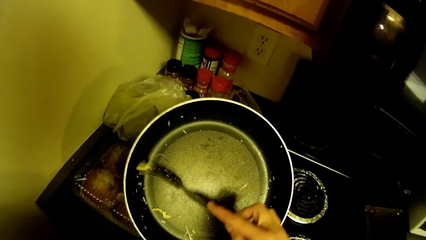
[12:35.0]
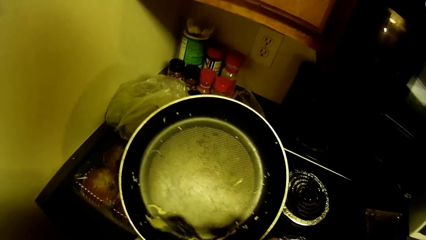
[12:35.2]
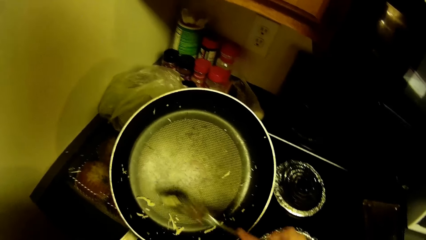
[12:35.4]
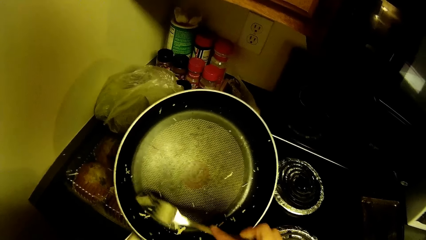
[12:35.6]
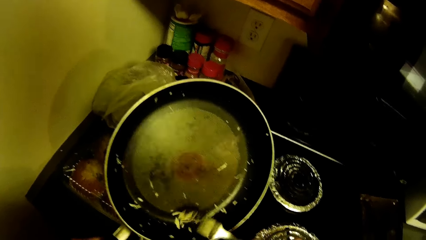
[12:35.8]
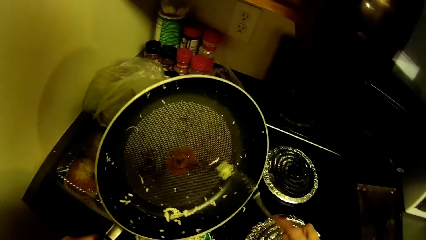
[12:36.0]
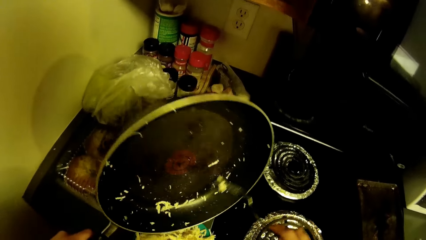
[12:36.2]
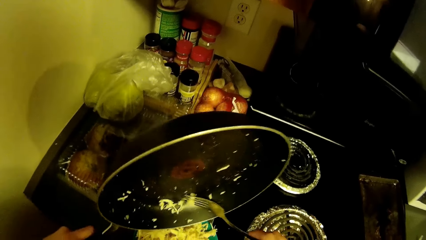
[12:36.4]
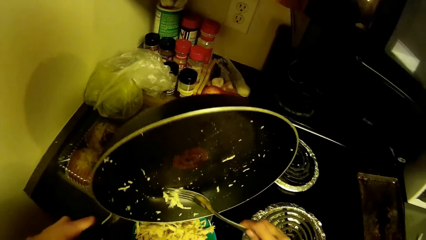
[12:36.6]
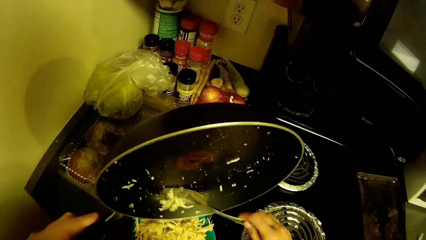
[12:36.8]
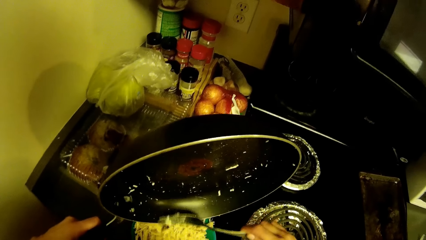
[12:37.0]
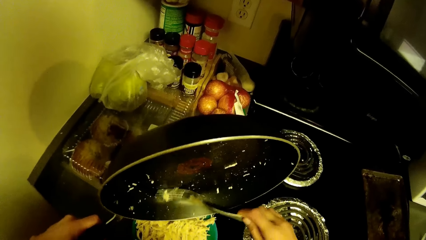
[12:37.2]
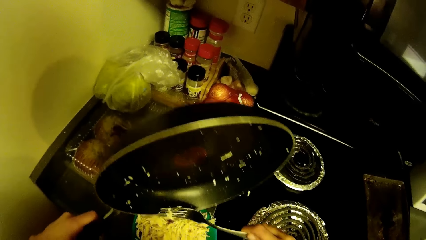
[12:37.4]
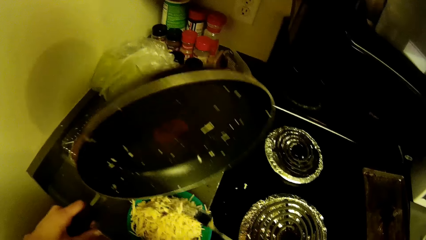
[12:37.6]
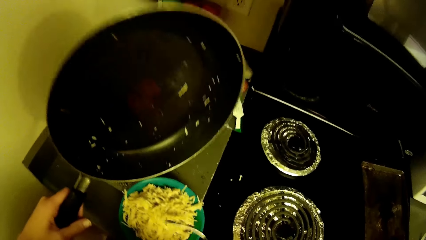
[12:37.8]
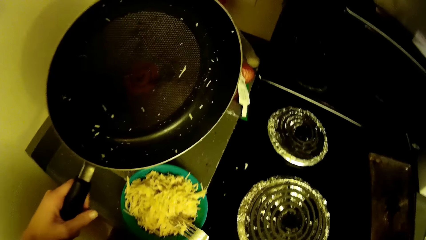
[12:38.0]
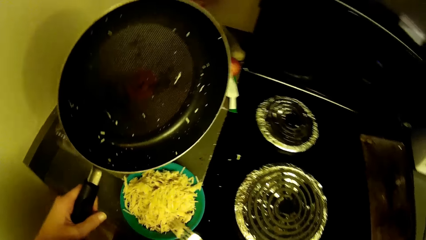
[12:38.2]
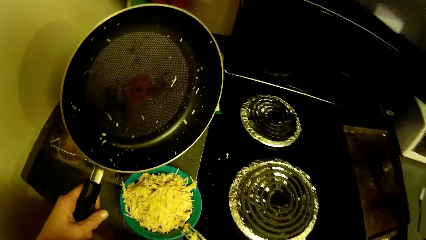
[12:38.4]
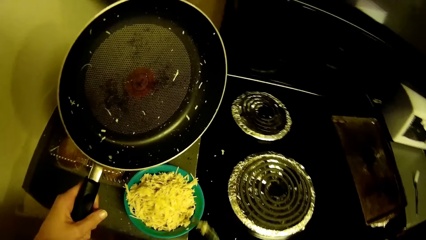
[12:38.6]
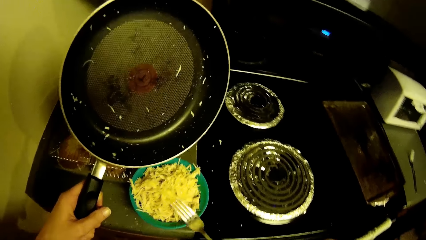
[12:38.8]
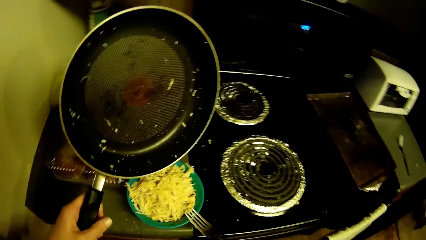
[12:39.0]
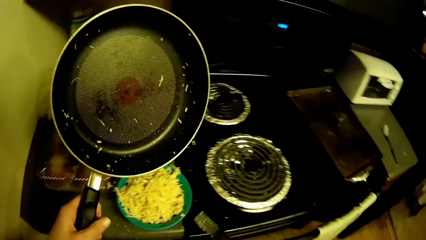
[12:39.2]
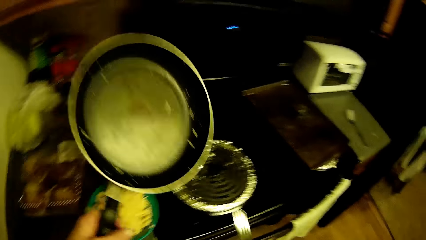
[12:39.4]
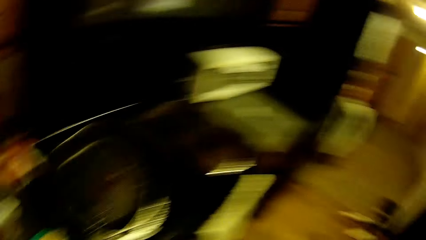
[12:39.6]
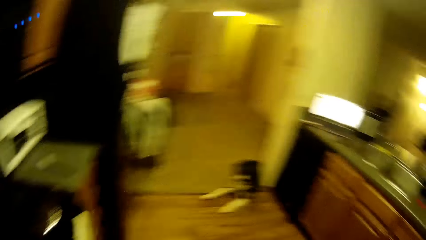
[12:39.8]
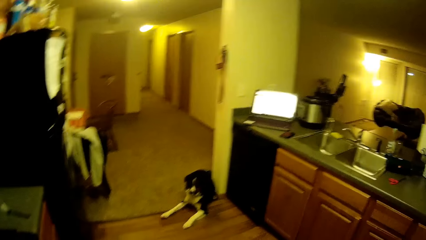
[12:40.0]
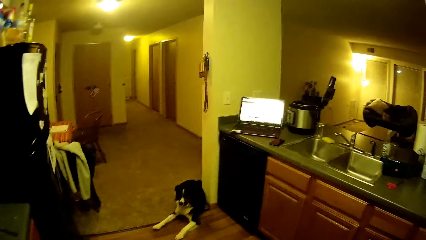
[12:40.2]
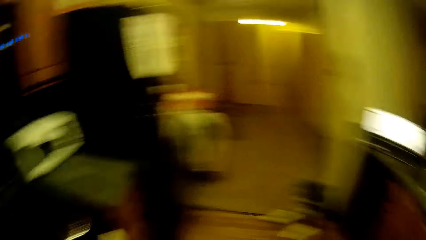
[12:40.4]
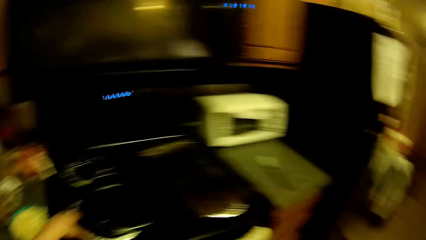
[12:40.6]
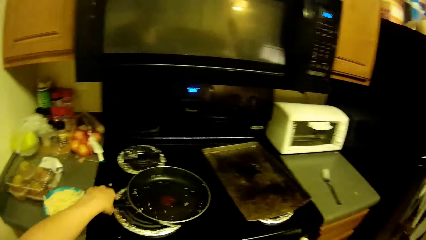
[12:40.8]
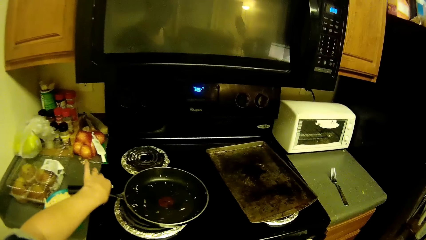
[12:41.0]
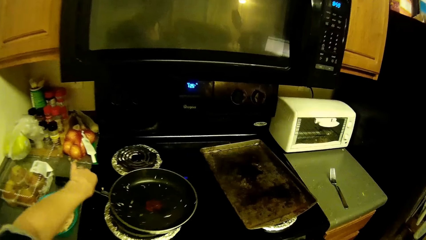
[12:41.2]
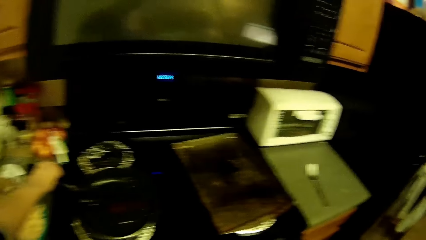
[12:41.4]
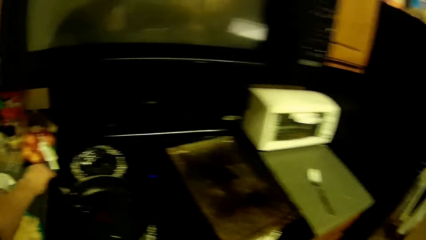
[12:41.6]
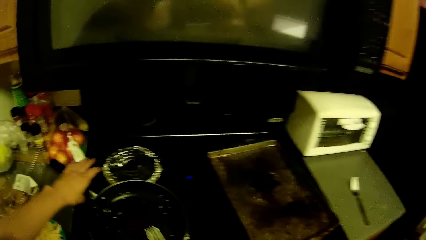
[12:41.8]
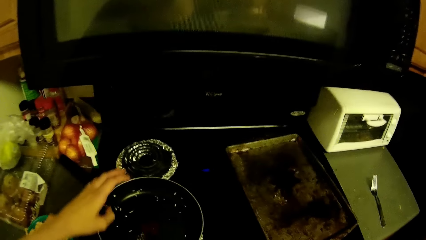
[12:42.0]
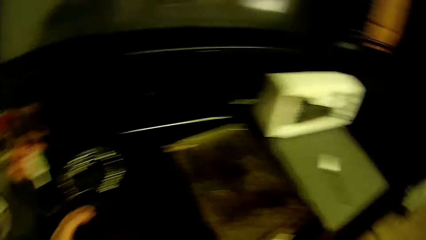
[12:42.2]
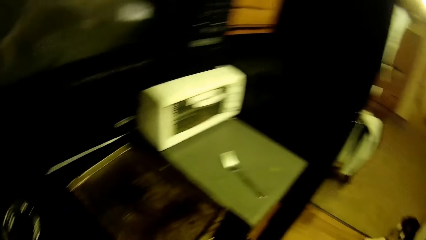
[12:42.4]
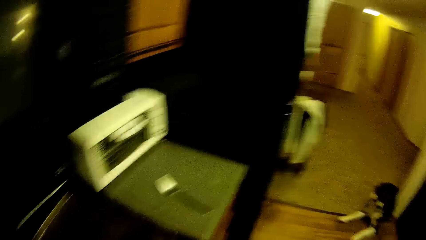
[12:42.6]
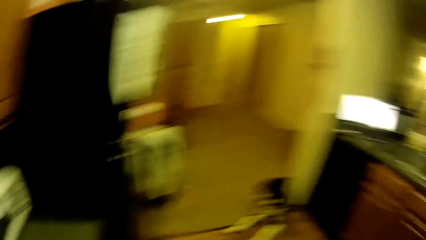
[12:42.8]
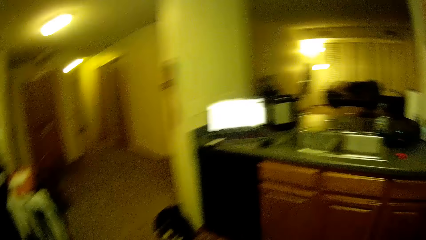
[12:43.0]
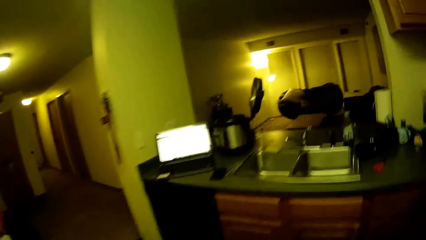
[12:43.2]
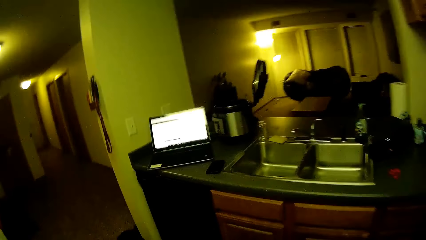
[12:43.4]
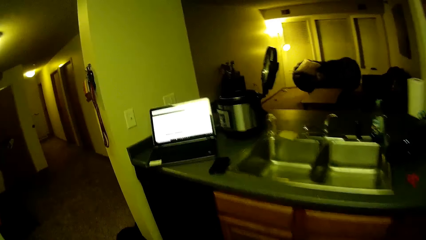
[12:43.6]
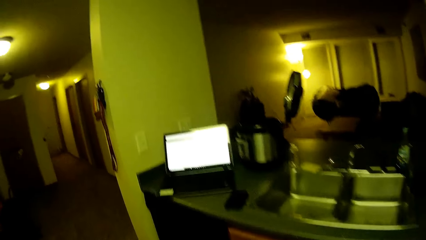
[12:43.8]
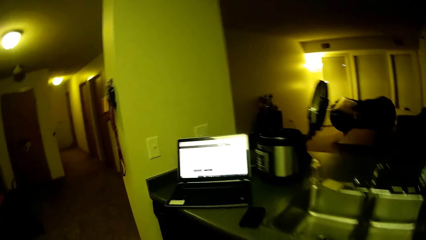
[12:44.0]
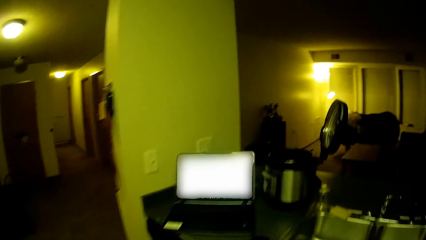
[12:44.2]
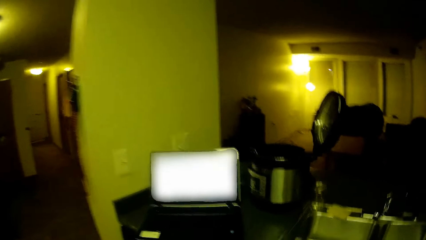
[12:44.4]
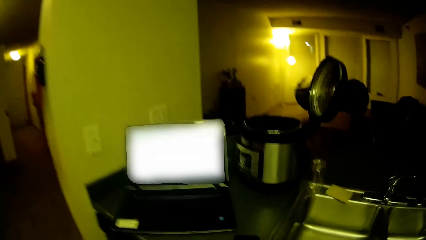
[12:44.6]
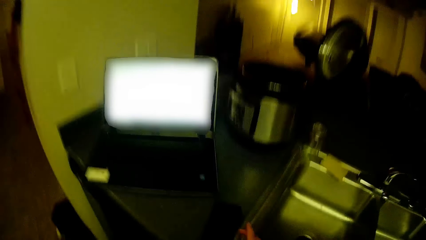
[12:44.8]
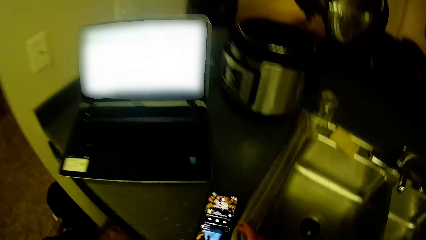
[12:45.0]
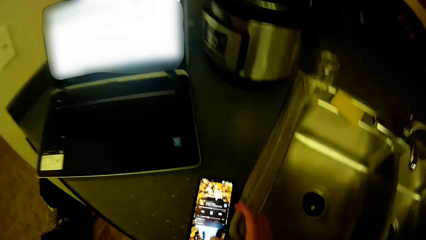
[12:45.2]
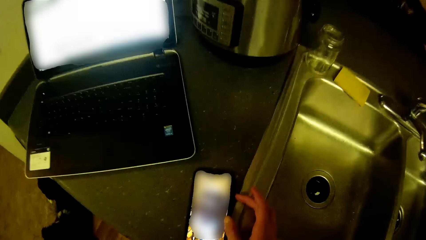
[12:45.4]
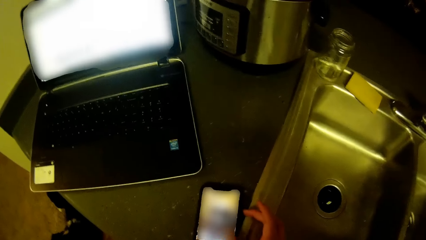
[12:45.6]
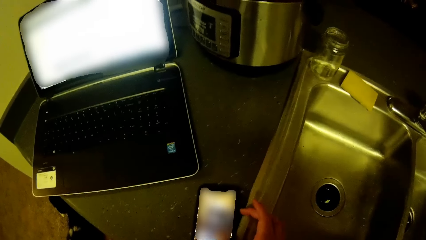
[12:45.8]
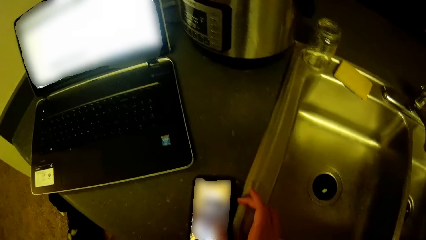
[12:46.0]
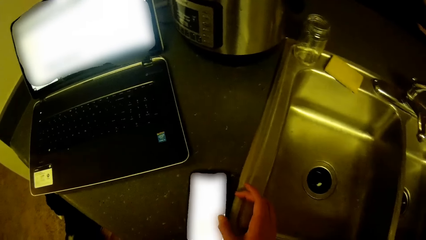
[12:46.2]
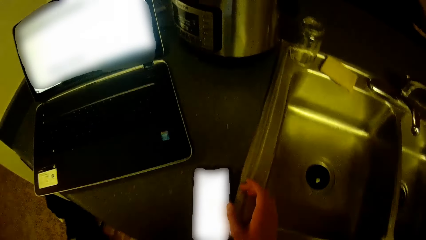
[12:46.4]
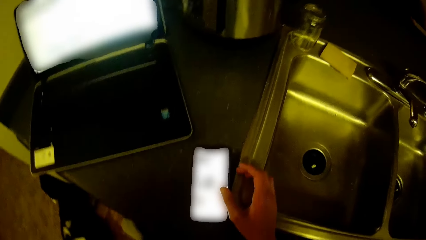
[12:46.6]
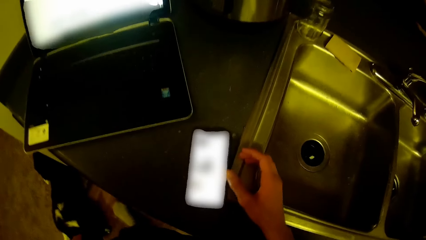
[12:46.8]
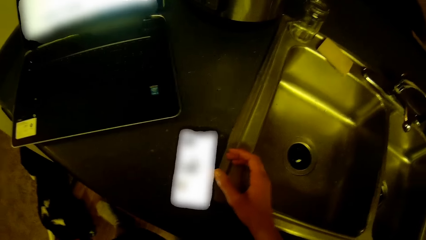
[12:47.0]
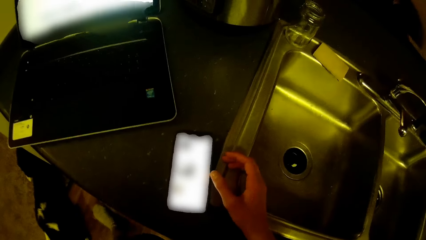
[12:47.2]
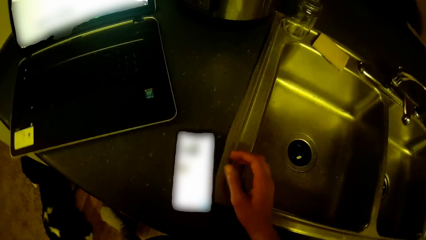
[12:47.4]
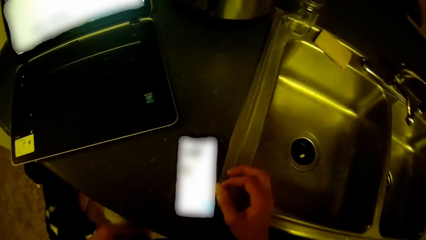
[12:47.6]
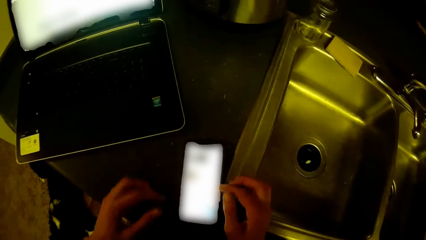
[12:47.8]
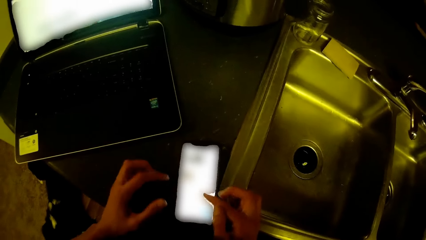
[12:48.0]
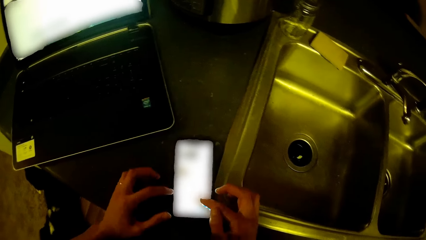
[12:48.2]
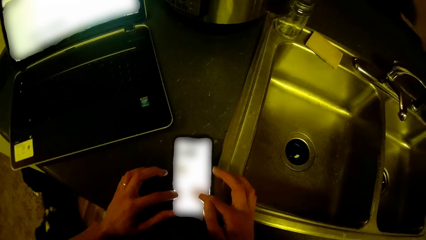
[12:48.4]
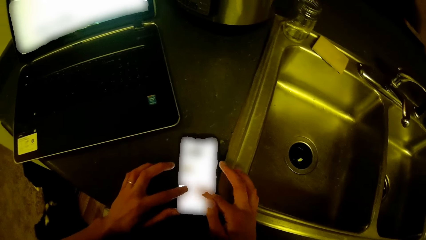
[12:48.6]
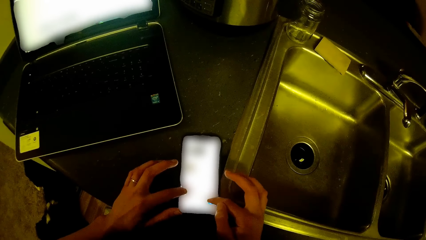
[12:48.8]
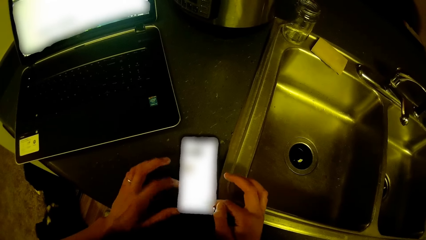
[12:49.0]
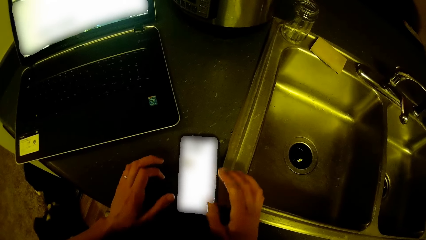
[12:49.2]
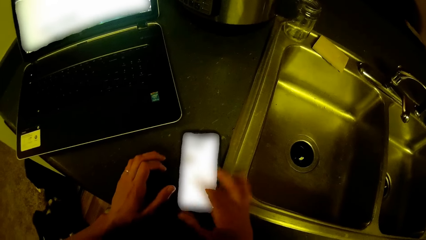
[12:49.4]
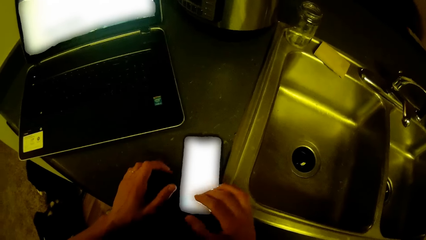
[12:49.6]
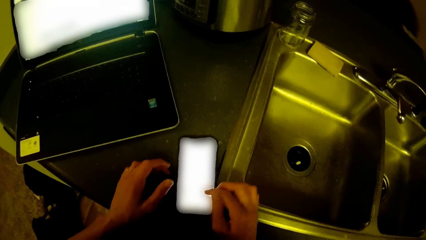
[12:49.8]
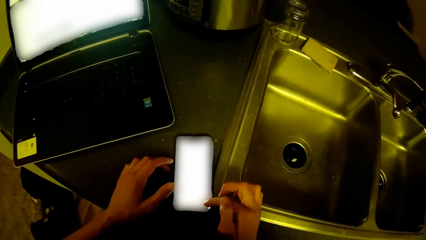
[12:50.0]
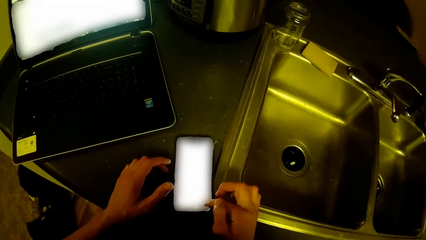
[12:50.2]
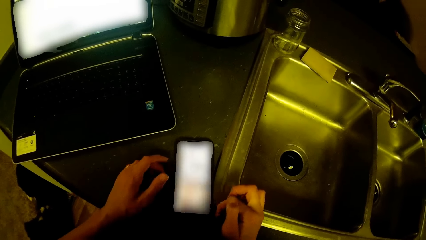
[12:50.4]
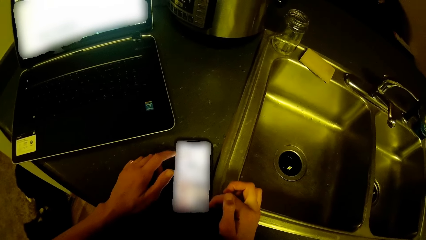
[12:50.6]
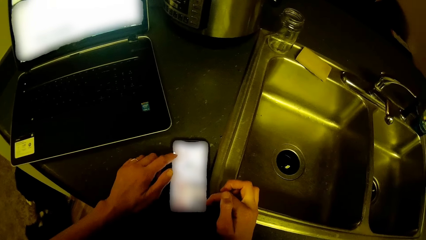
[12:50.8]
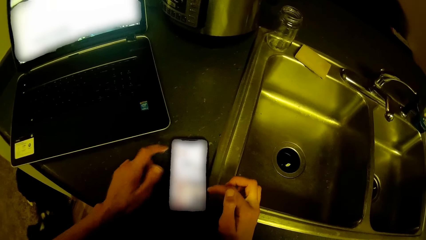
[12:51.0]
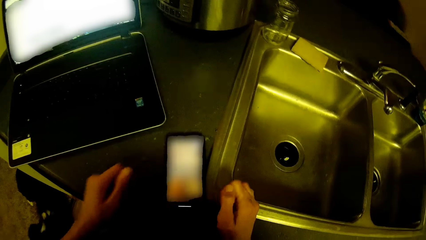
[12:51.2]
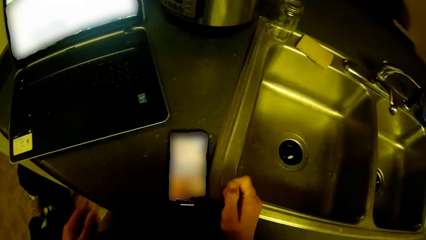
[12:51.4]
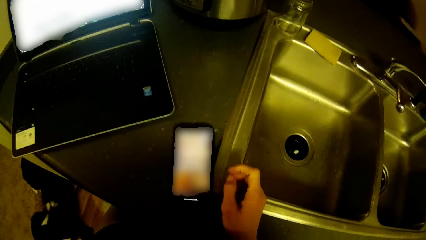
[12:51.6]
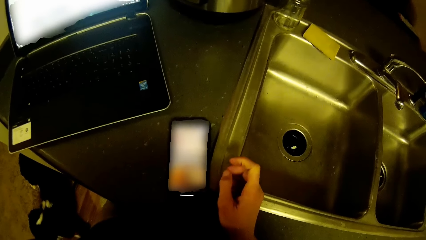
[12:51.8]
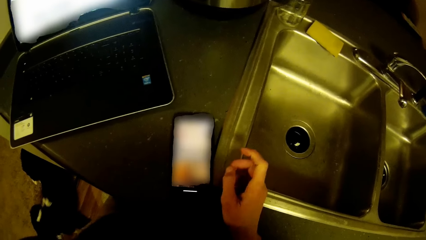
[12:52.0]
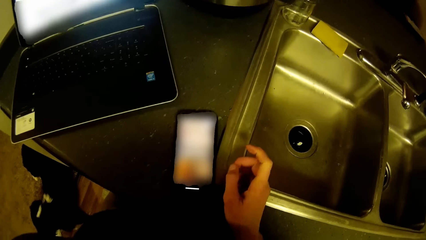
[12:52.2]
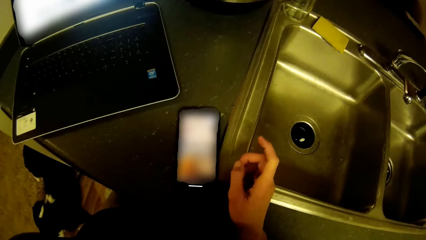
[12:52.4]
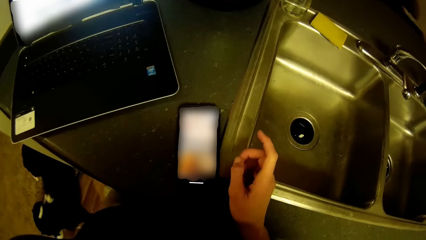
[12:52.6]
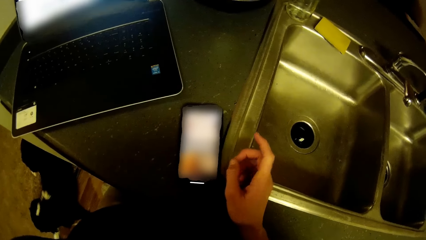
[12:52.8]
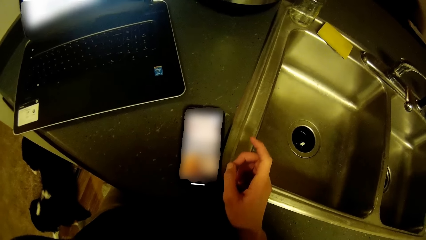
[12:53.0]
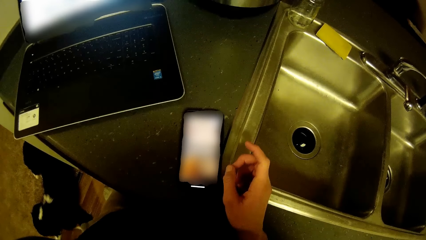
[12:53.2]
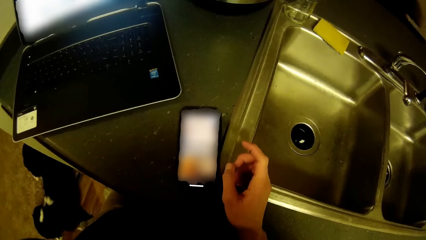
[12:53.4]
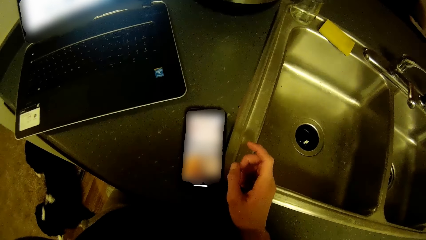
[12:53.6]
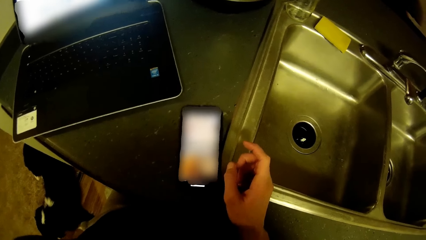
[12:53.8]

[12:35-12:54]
The camera wearer serves something. He swings a hand. He turns the body right. He turns the head left. He drops the fry pan on the gas cooker with his left hand. He swings a hand. He turns the body right. He walks in the kitchen. He operates on the phone with his right hand. He swings a hand. He swings a hand. He operates on the phone with both hands. He swings a hand. He stares at the mobile phone.
